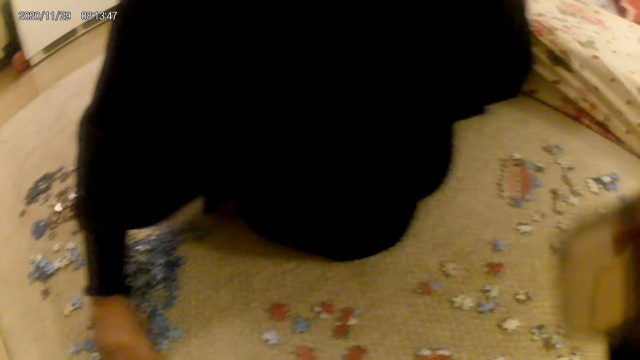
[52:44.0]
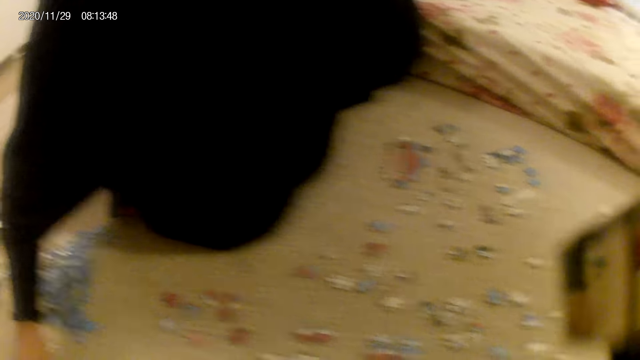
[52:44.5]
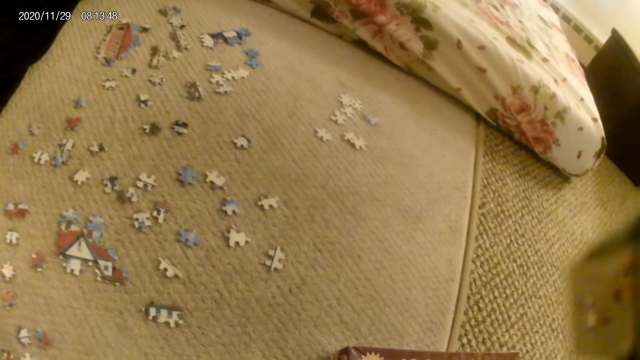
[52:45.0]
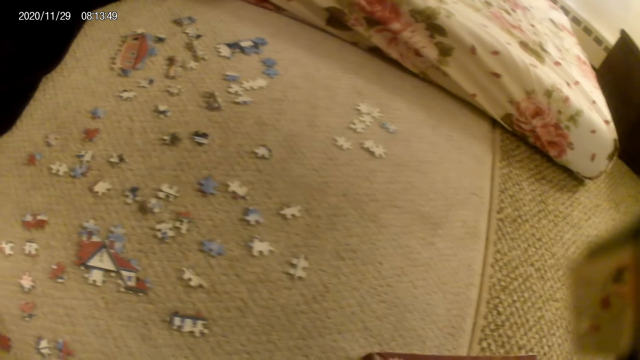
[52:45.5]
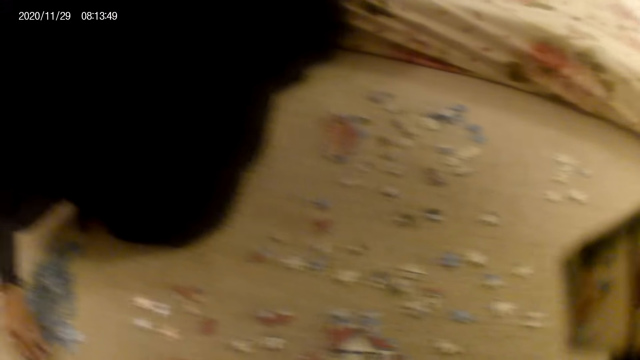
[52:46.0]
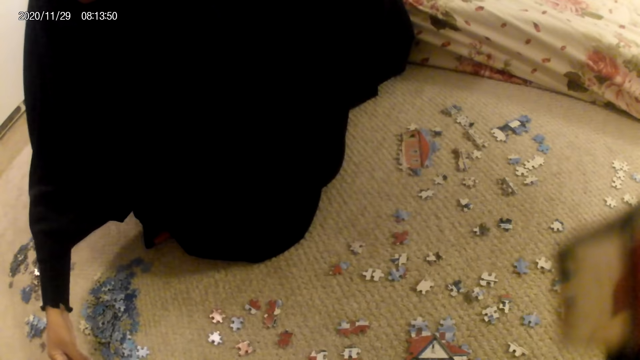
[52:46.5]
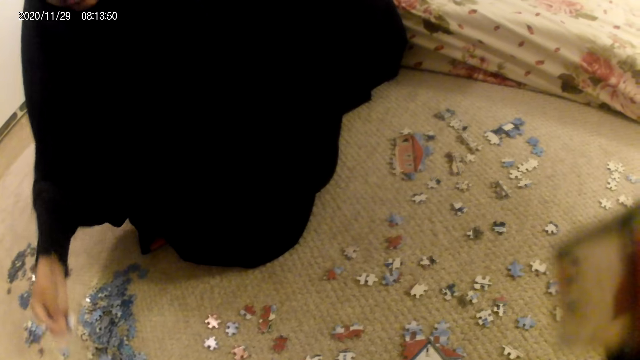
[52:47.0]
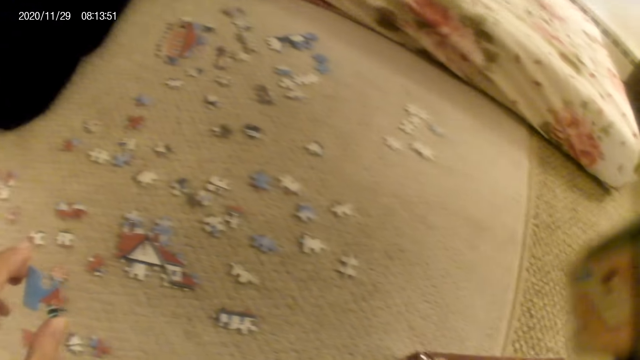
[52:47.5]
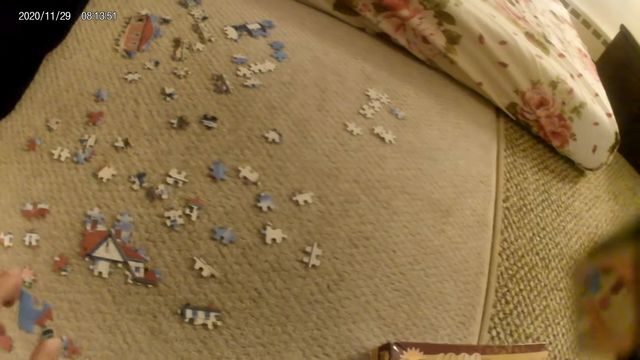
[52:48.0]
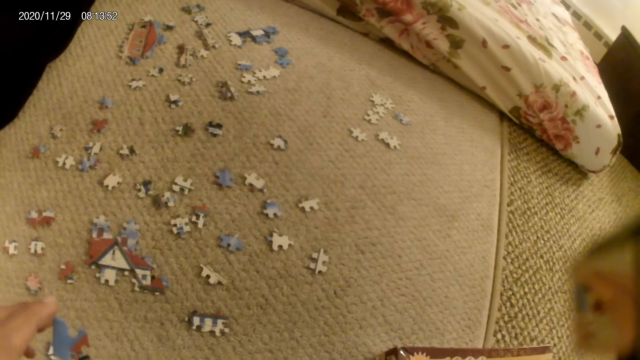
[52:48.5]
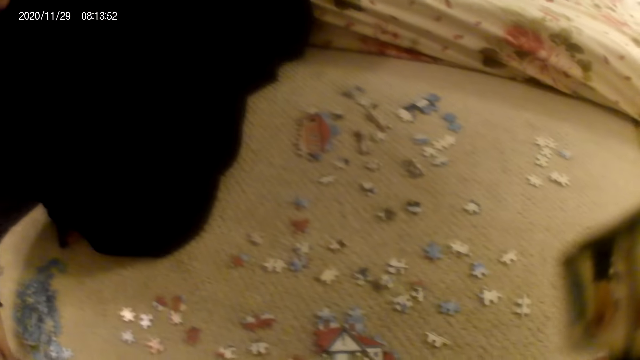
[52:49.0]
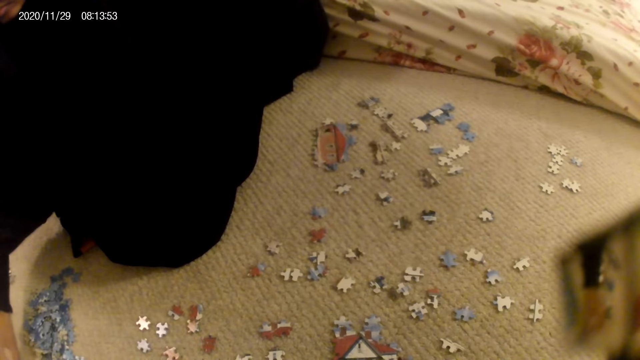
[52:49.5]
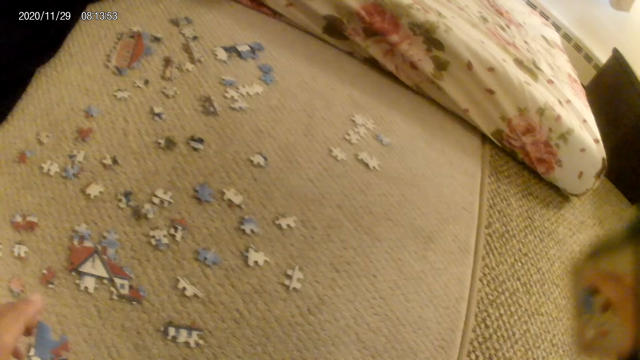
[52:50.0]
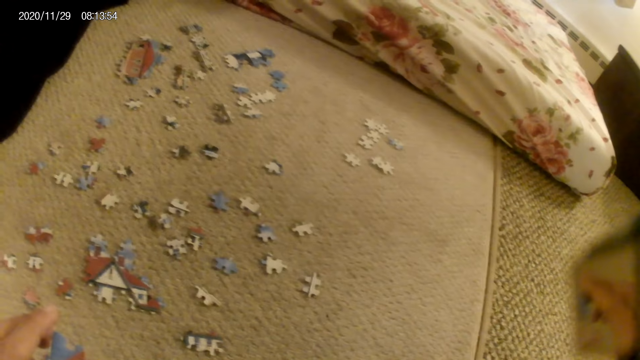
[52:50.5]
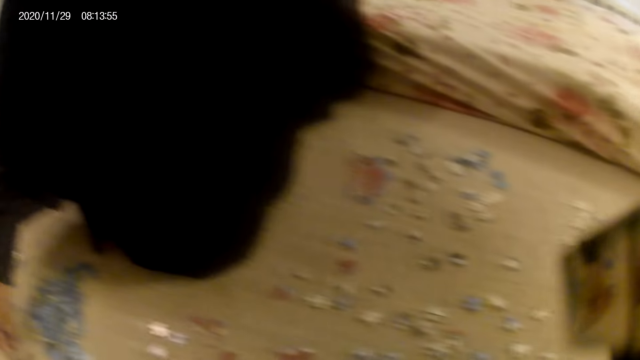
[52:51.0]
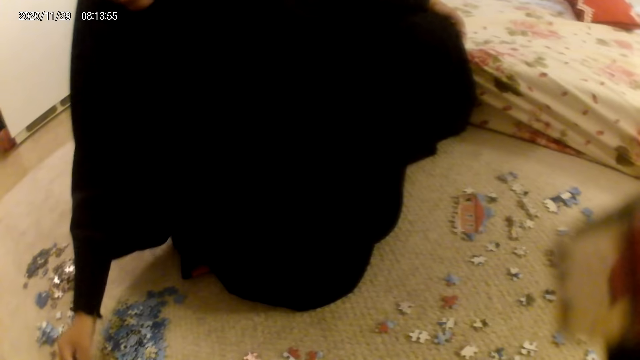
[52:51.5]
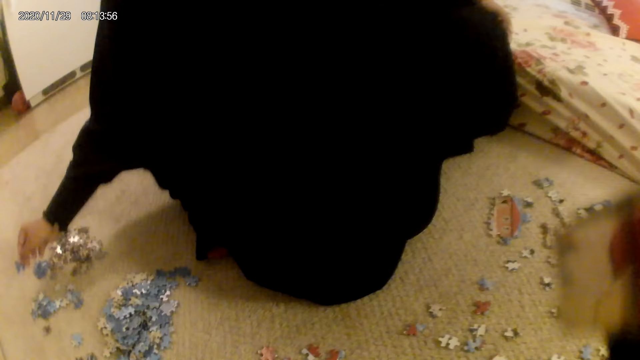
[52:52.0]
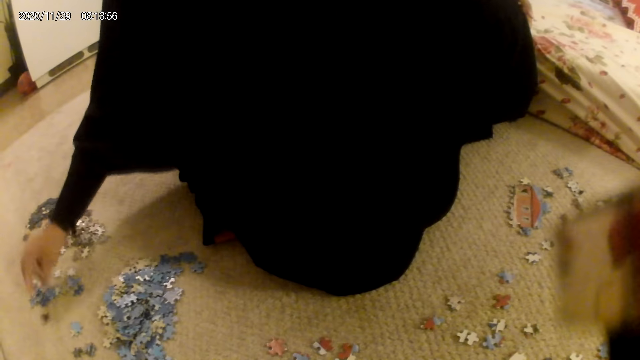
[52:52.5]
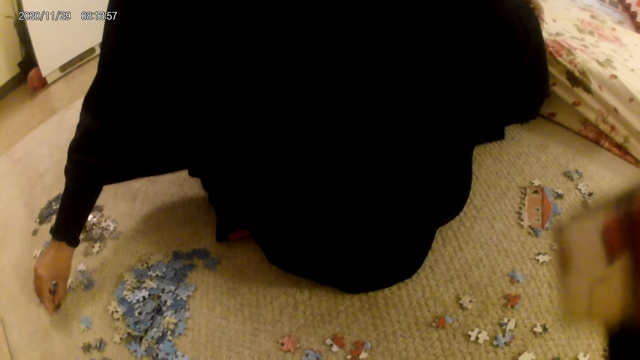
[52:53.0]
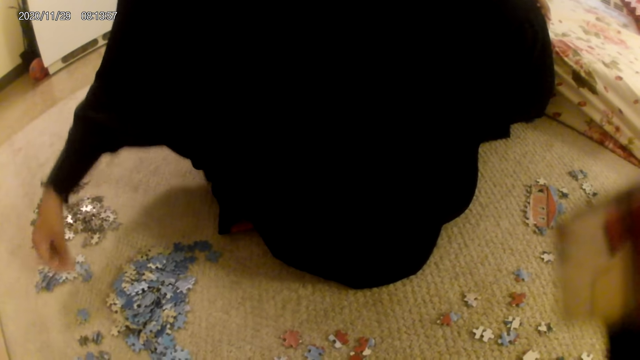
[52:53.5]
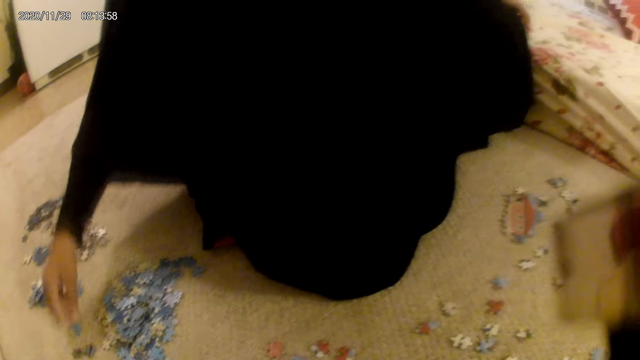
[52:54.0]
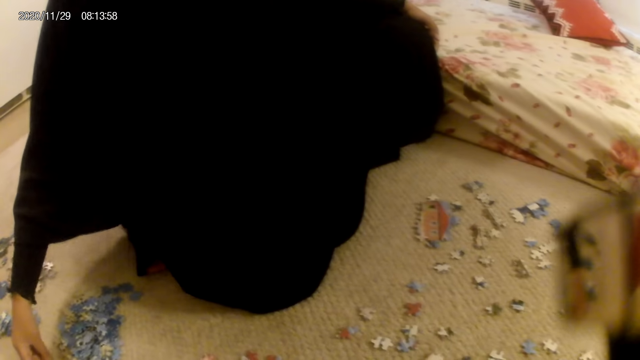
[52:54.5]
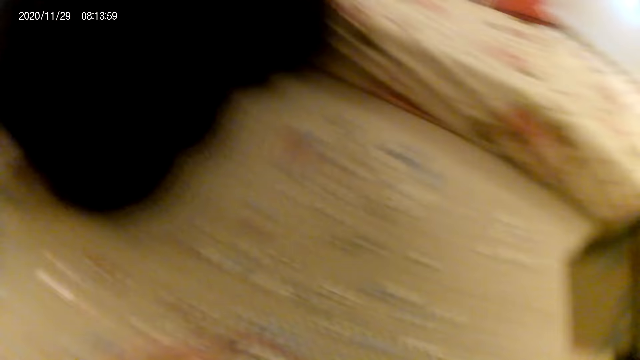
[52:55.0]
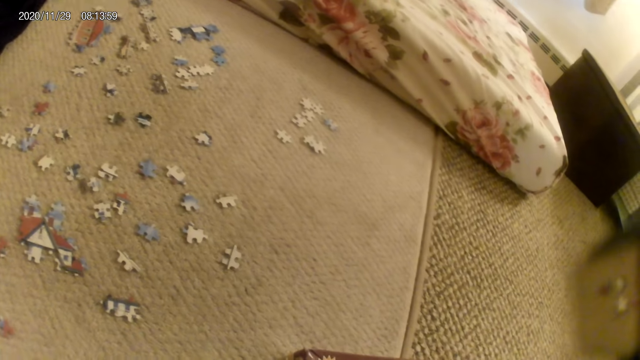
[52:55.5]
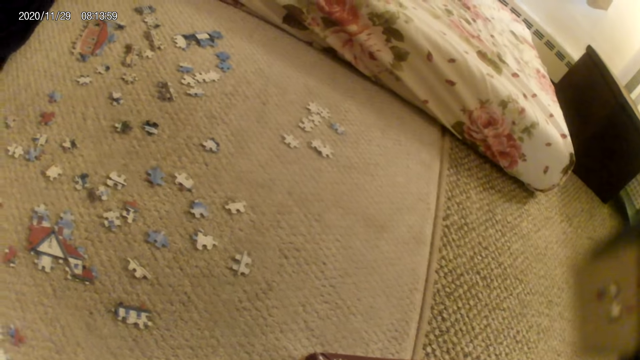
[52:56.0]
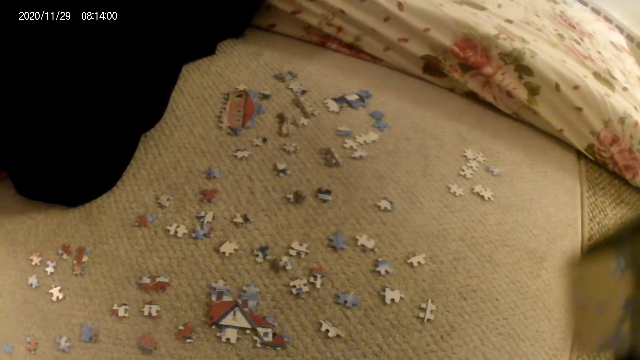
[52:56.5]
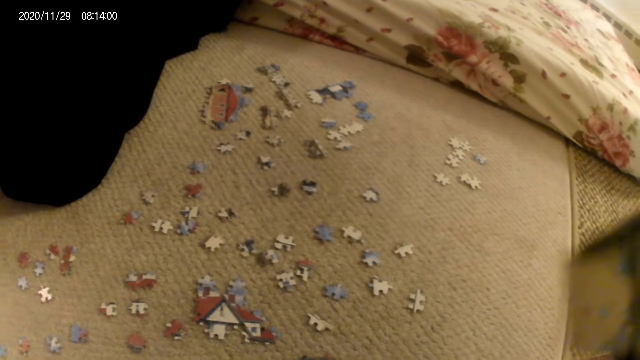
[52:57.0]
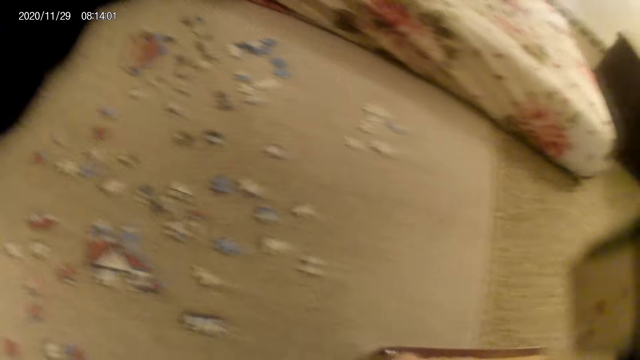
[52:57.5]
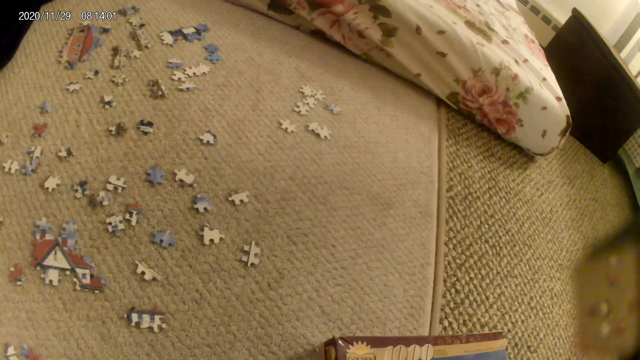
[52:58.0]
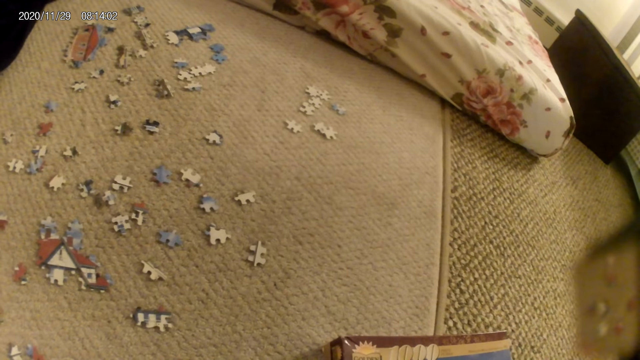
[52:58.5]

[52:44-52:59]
The lady stares at the puzzle piece in the hand. The camera wearer stares at the puzzle piece in the hand. The lady places the puzzle piece on the floor, picks up a puzzle piece, places the puzzle piece on the floor and picks up a puzzle piece. The camera wearer stares at the puzzle pieces on the floor.

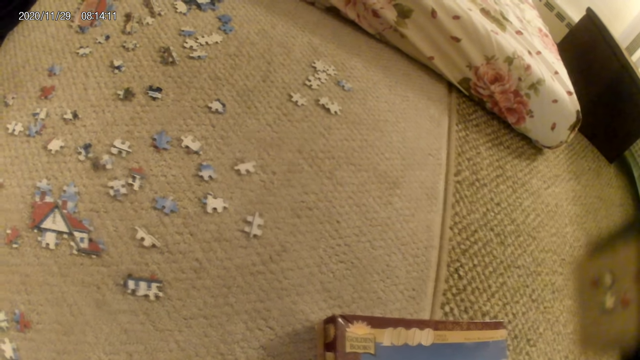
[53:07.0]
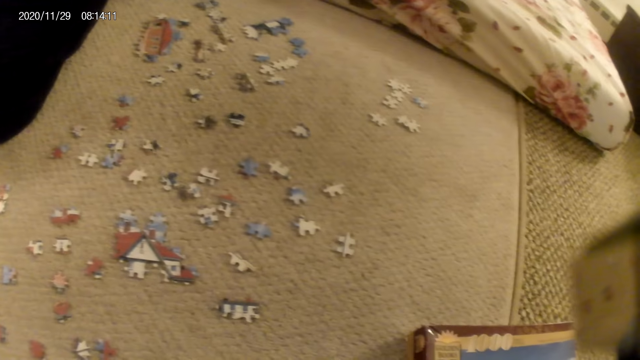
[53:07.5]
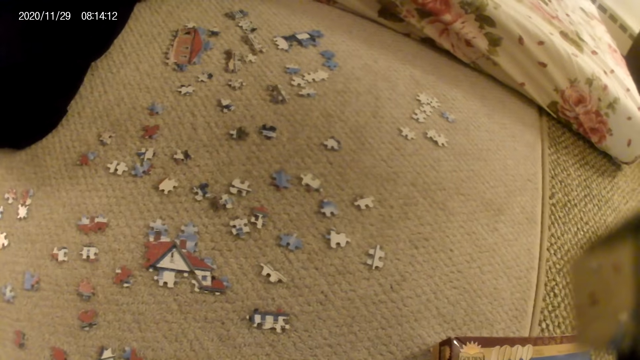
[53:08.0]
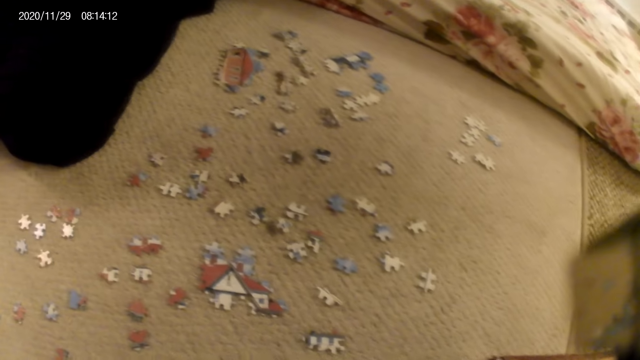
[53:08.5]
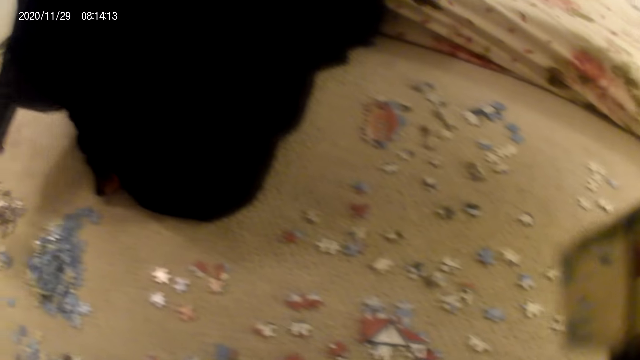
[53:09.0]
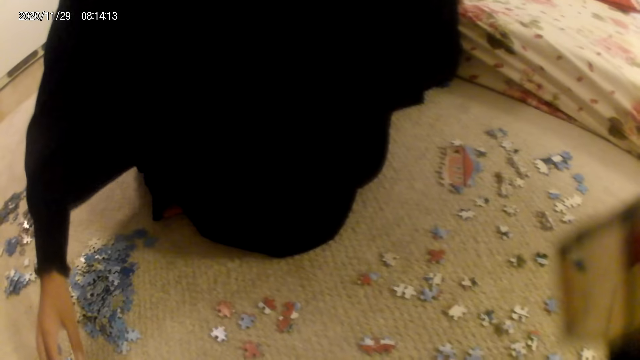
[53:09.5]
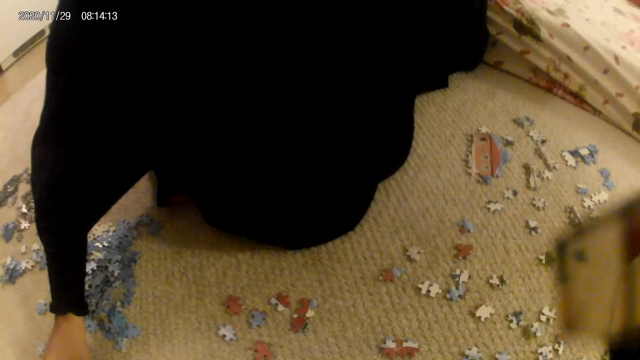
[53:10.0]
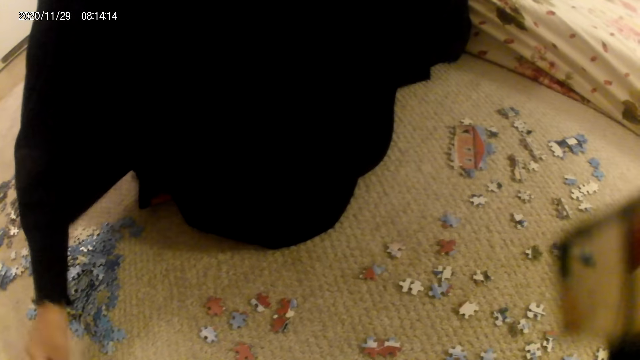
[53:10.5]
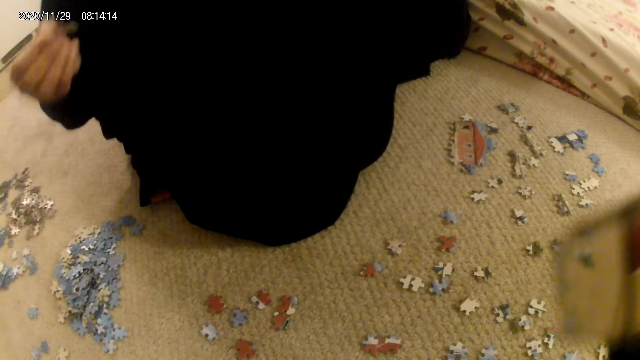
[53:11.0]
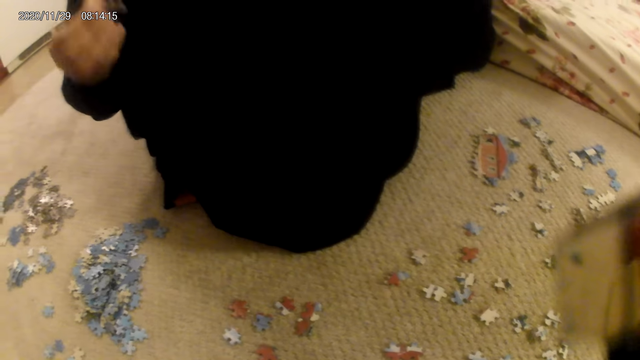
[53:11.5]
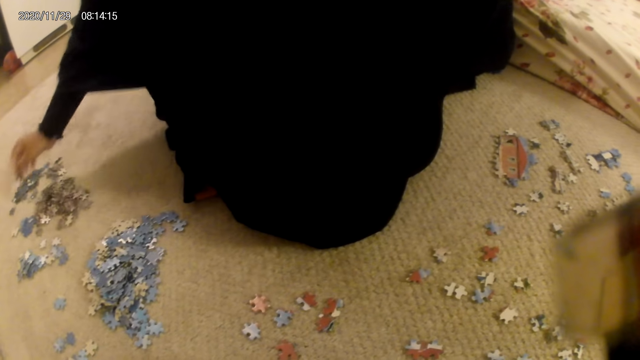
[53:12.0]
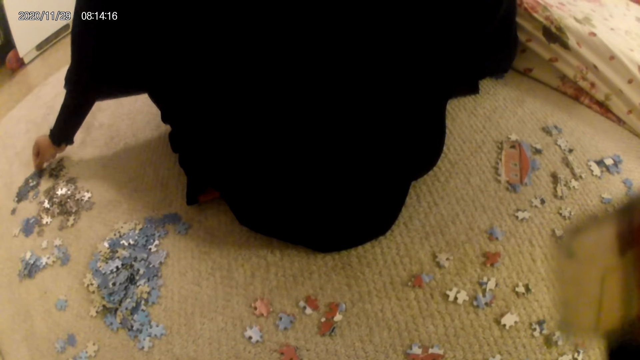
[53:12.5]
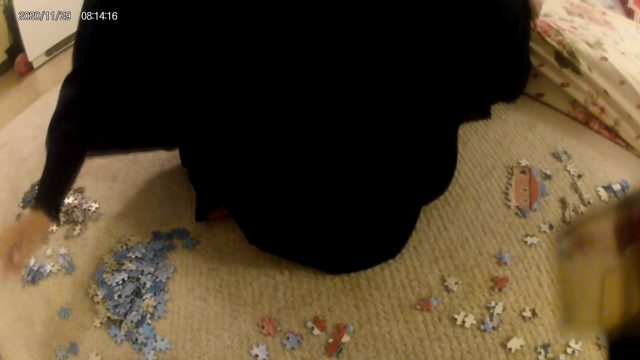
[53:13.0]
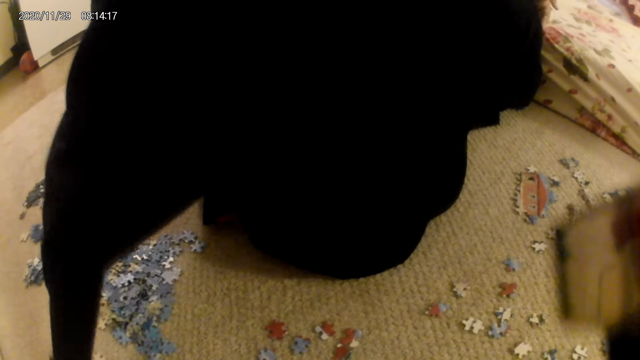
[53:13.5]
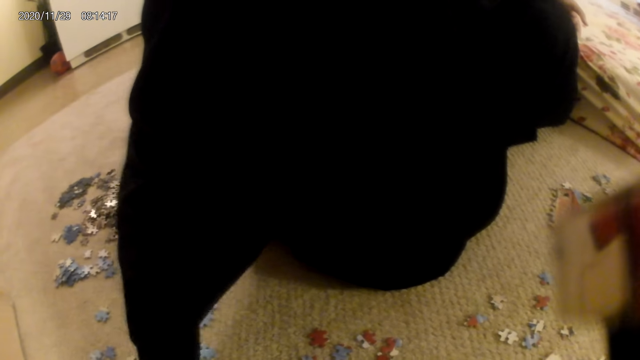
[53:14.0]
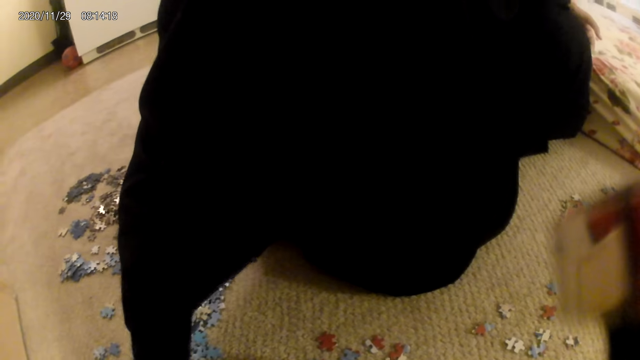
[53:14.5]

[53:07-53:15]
The lady picks up a puzzle piece, stares at the puzzle piece, places the puzzle piece on the floor and picks up a puzzle piece.
